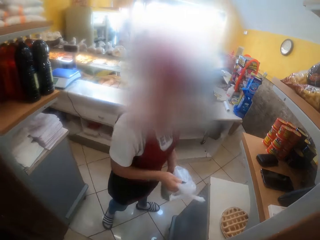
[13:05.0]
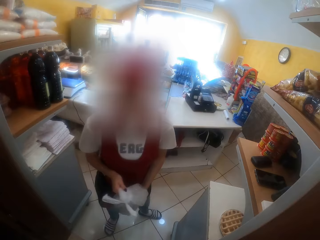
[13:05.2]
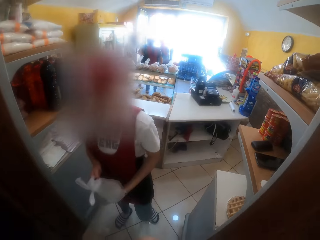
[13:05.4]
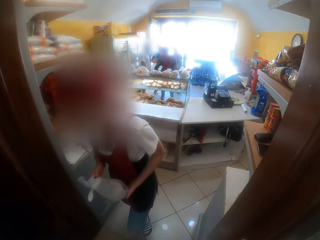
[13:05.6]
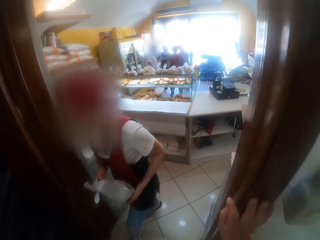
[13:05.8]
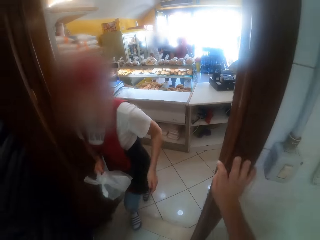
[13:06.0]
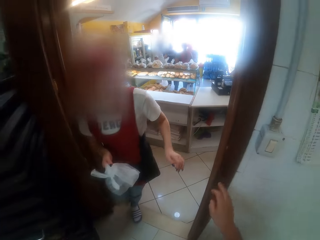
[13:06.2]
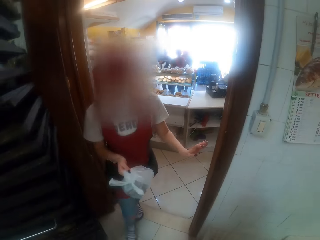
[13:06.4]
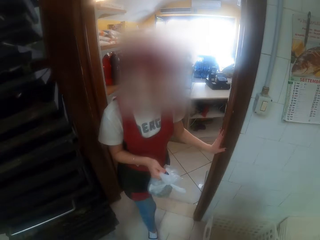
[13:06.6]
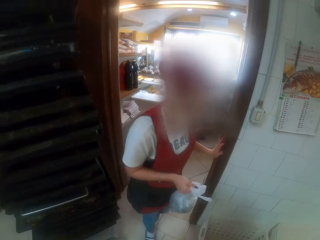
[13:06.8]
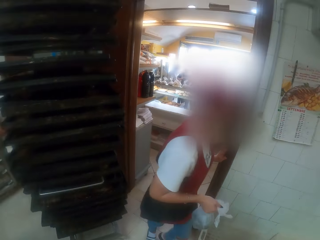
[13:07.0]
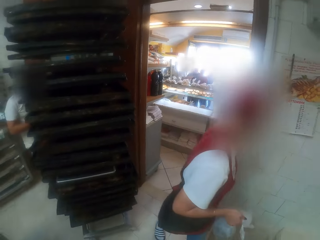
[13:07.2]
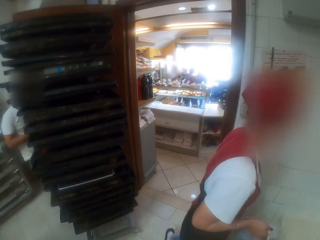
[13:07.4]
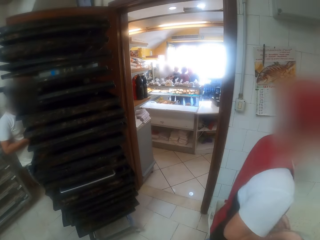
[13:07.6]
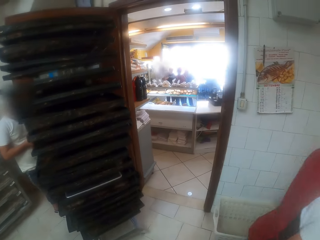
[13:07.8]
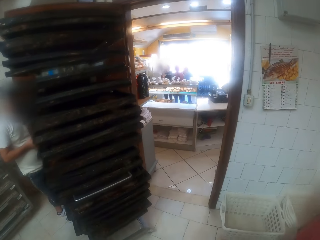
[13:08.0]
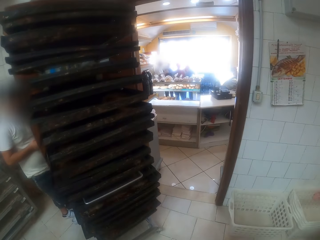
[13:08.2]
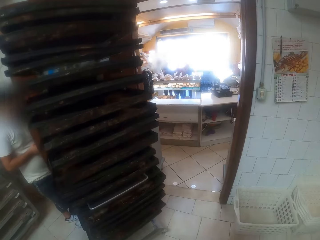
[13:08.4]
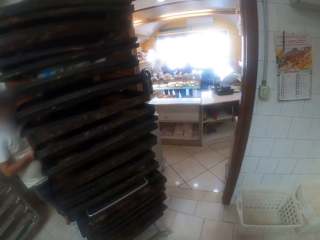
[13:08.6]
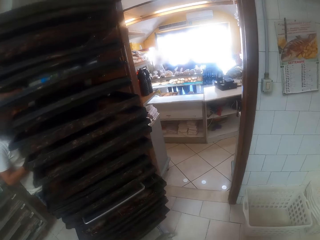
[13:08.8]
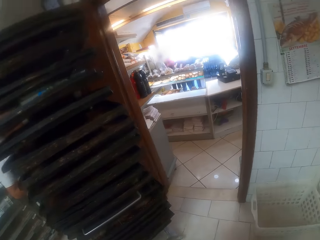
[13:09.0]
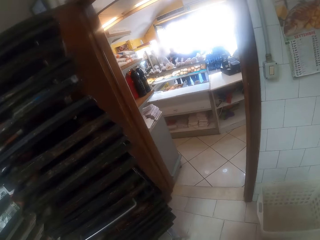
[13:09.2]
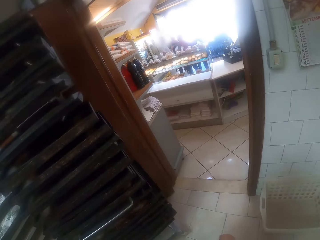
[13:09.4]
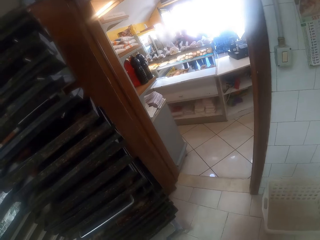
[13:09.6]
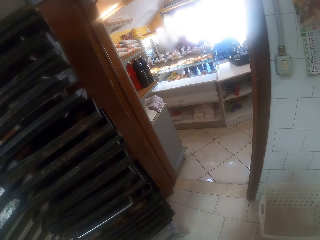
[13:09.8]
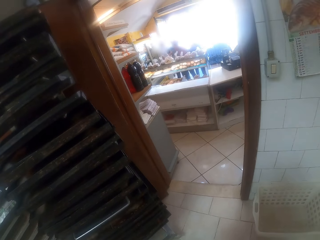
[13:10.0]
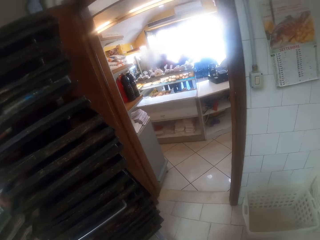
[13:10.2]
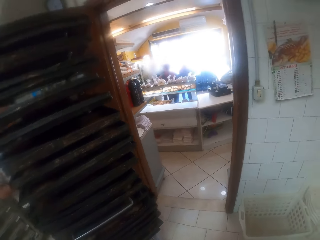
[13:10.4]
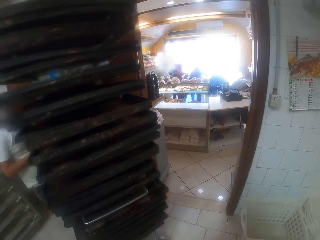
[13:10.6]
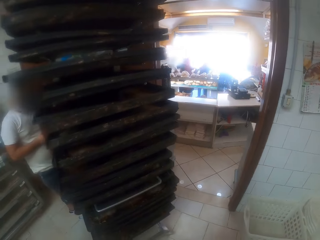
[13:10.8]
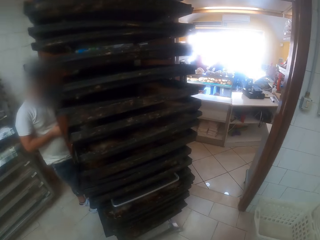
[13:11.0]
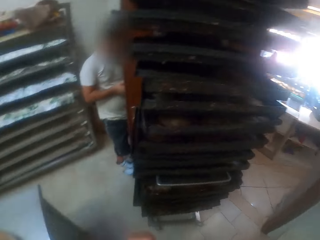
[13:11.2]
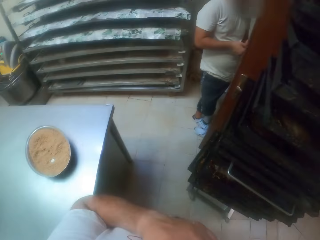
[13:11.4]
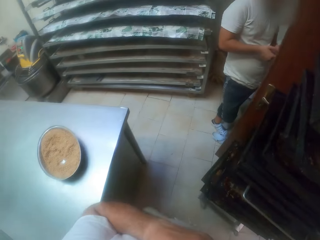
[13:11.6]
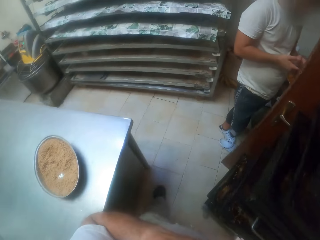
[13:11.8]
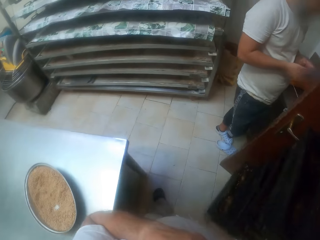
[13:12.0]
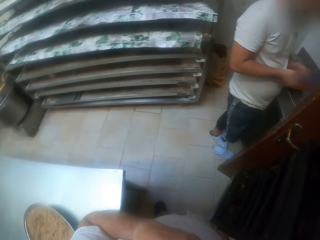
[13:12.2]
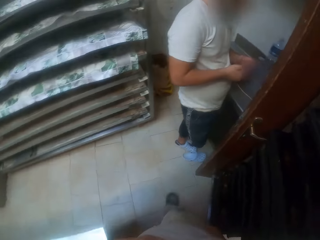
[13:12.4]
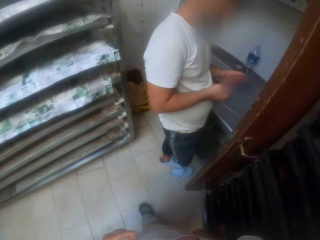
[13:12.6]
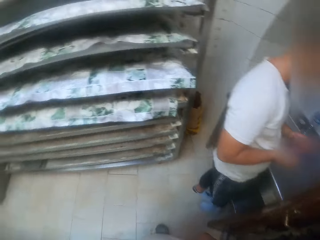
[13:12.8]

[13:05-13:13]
The woman lifts the nylon with her right hand from the table. She holds the nylon with both hands, walks around the bakery and enters the bakery. The camera wearer stares outside the bakery. They look around the bakery. They walk around the bakery.
